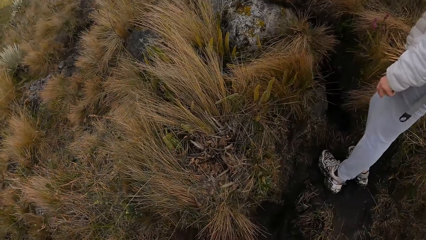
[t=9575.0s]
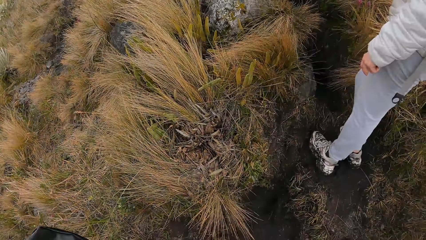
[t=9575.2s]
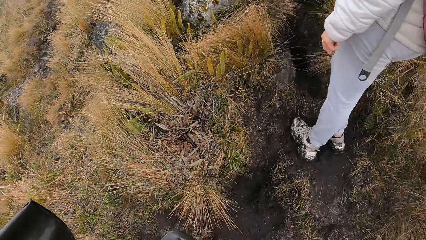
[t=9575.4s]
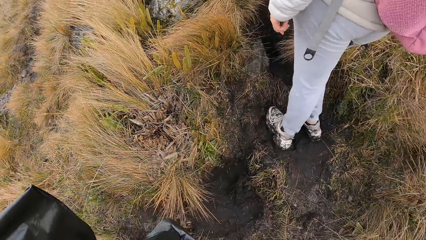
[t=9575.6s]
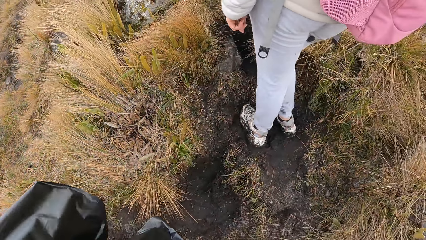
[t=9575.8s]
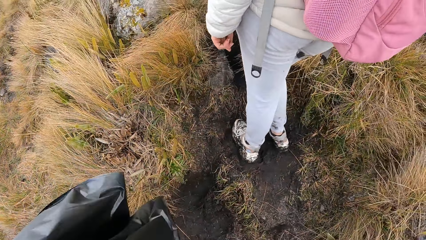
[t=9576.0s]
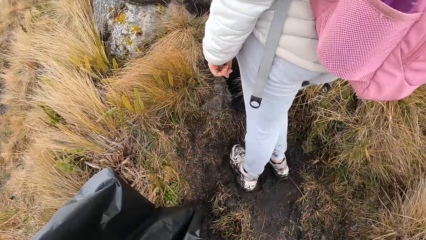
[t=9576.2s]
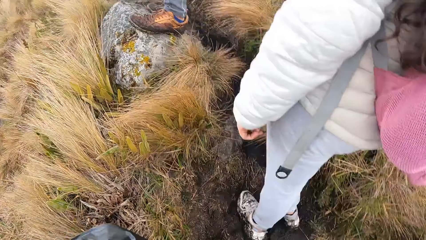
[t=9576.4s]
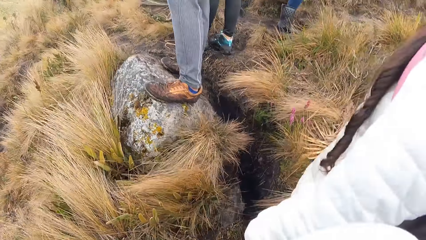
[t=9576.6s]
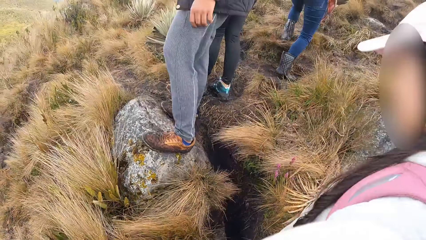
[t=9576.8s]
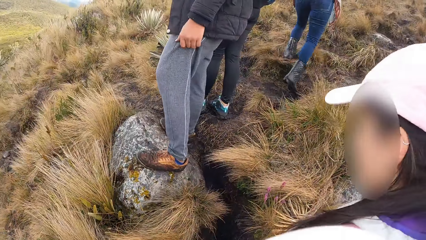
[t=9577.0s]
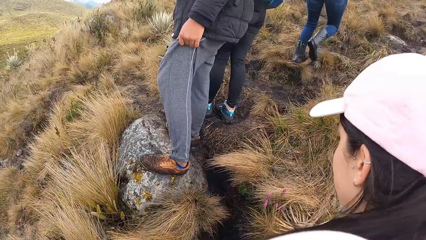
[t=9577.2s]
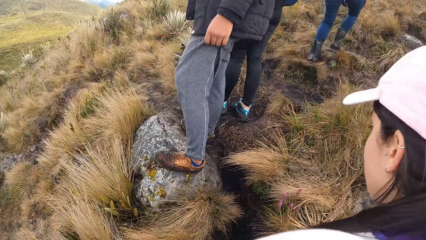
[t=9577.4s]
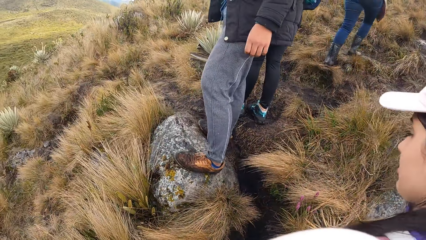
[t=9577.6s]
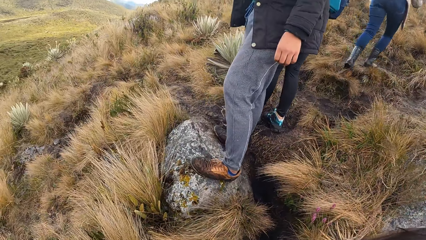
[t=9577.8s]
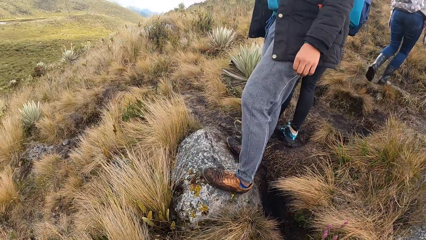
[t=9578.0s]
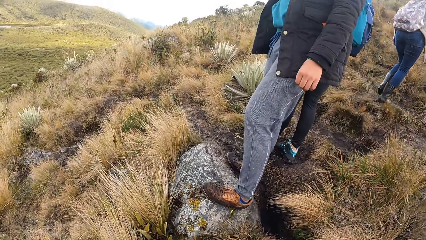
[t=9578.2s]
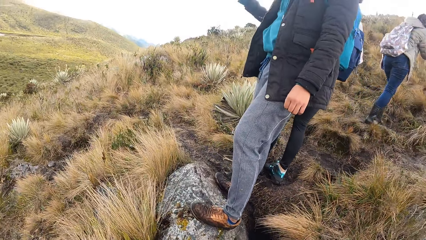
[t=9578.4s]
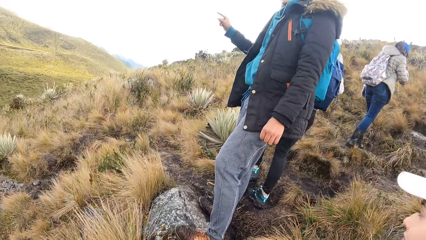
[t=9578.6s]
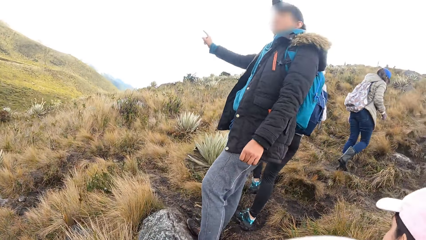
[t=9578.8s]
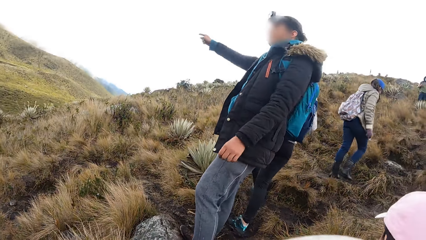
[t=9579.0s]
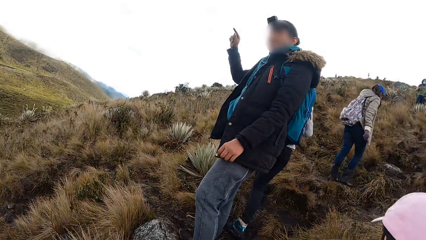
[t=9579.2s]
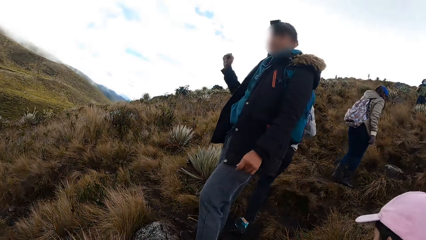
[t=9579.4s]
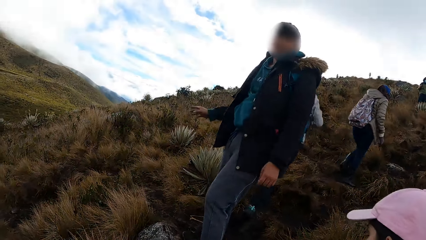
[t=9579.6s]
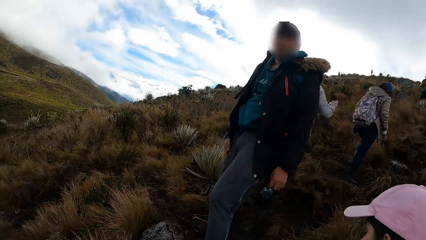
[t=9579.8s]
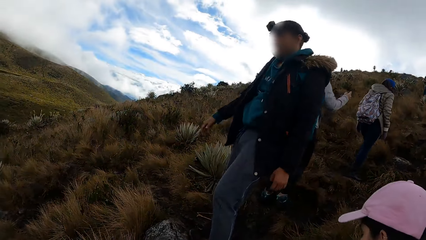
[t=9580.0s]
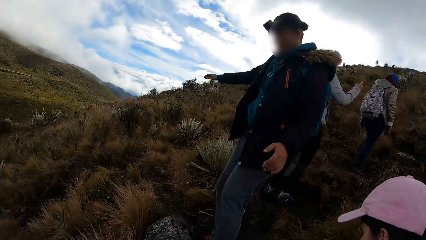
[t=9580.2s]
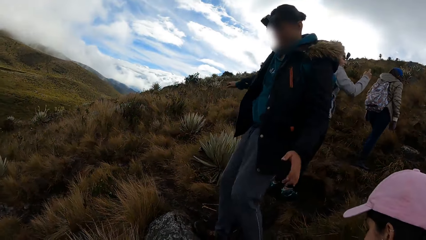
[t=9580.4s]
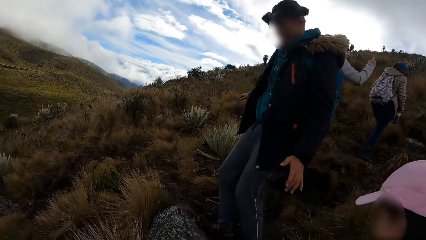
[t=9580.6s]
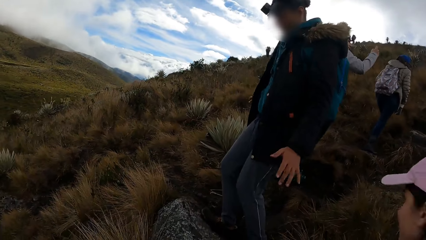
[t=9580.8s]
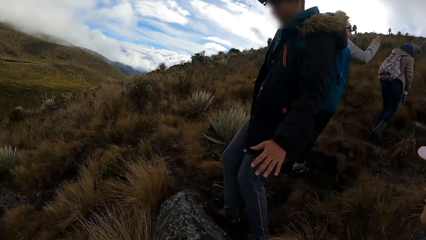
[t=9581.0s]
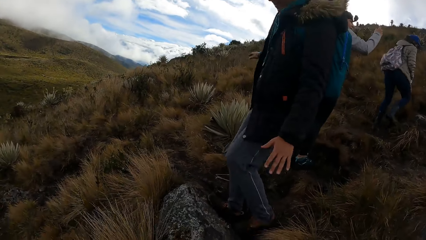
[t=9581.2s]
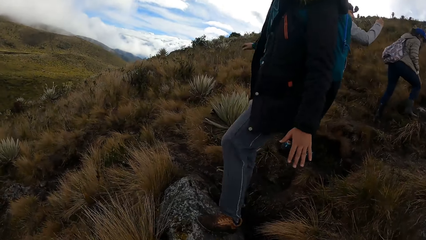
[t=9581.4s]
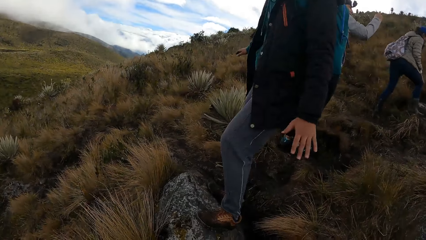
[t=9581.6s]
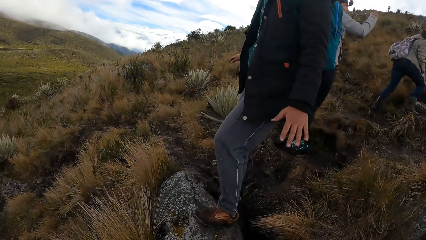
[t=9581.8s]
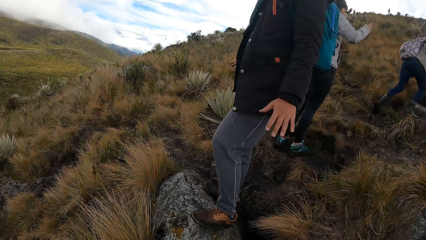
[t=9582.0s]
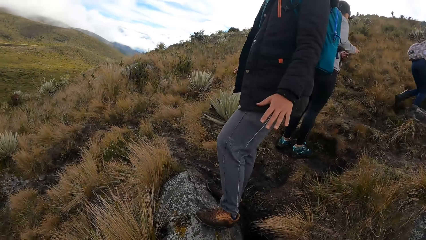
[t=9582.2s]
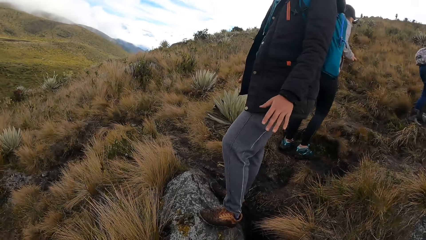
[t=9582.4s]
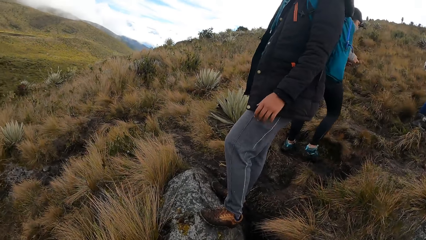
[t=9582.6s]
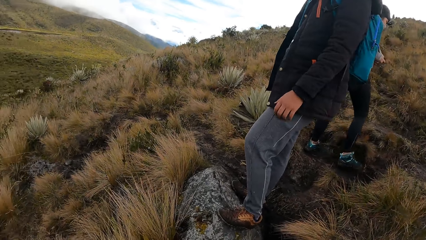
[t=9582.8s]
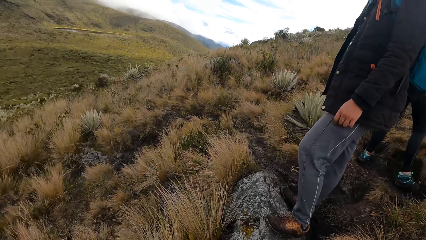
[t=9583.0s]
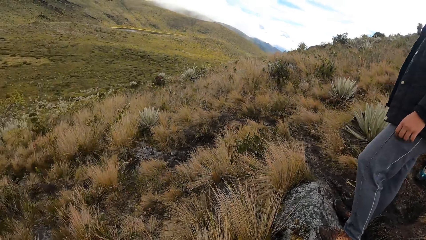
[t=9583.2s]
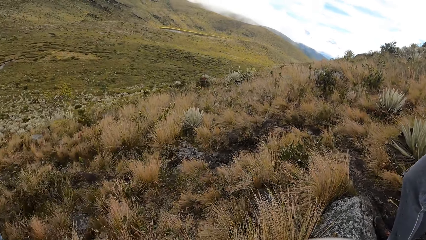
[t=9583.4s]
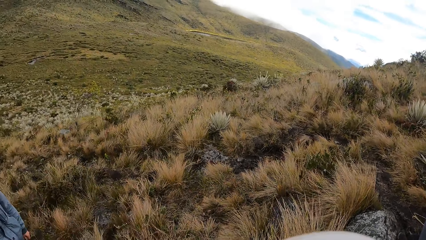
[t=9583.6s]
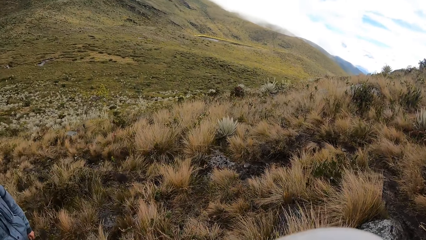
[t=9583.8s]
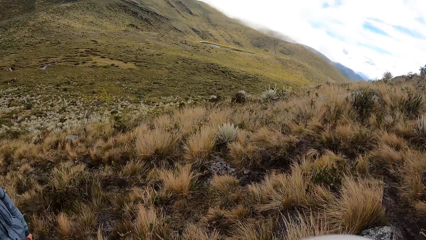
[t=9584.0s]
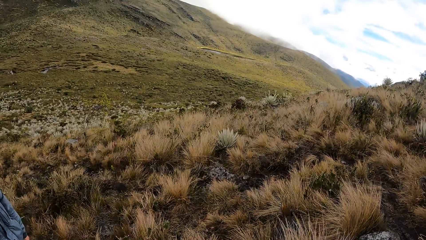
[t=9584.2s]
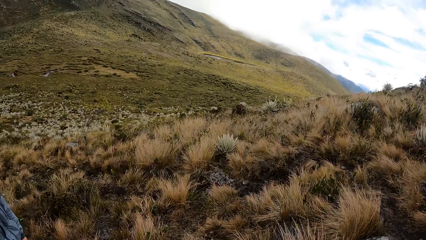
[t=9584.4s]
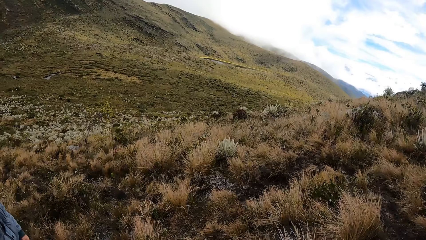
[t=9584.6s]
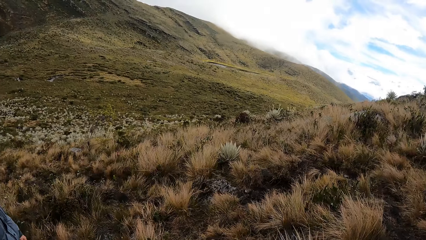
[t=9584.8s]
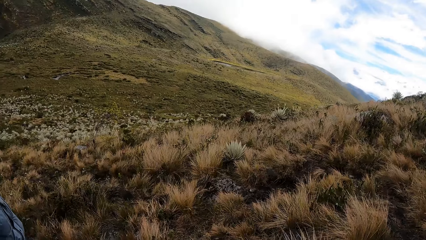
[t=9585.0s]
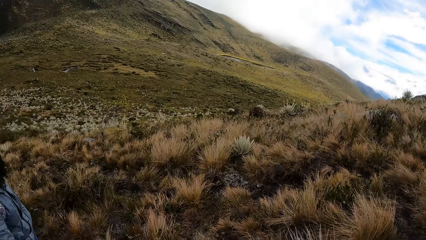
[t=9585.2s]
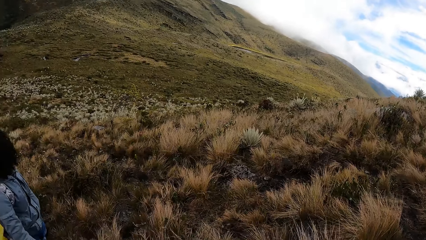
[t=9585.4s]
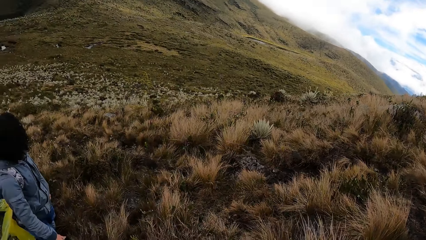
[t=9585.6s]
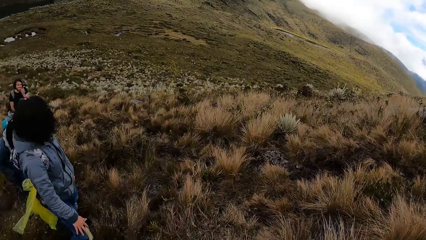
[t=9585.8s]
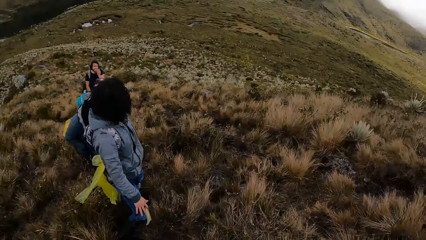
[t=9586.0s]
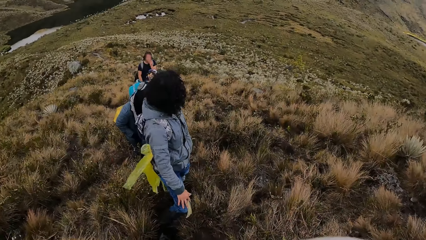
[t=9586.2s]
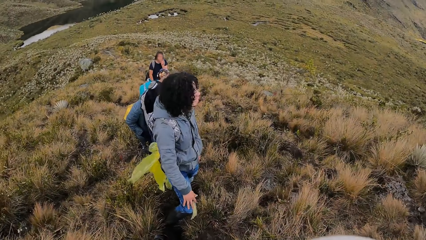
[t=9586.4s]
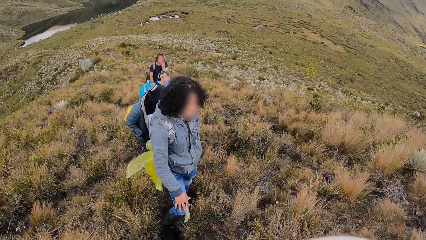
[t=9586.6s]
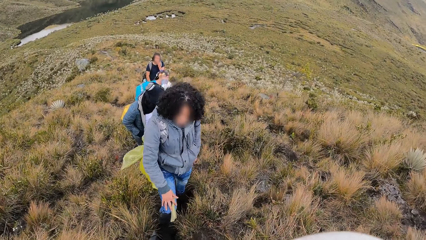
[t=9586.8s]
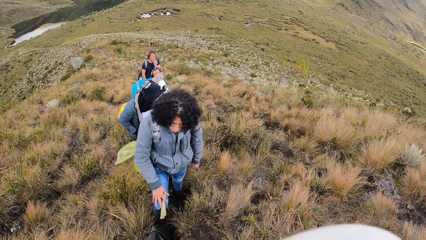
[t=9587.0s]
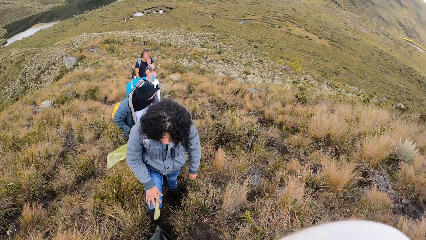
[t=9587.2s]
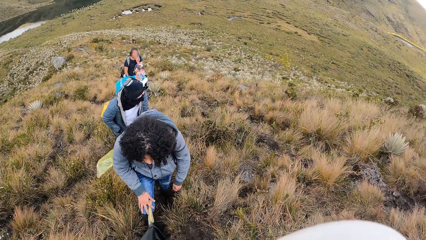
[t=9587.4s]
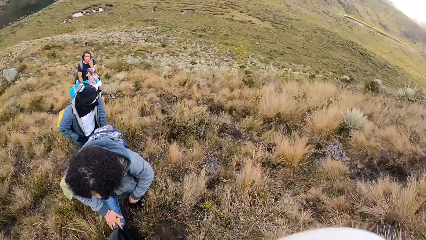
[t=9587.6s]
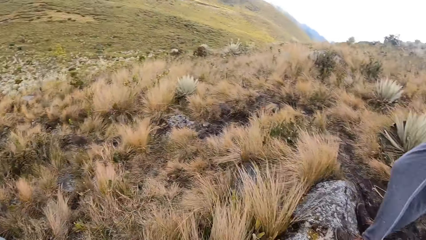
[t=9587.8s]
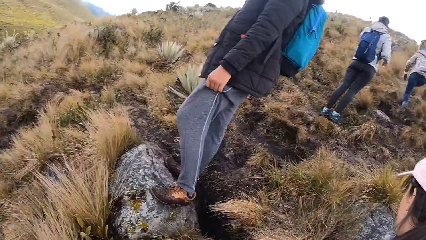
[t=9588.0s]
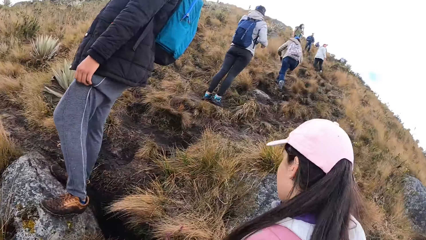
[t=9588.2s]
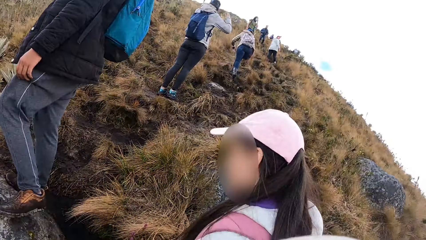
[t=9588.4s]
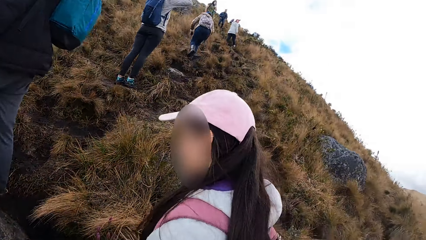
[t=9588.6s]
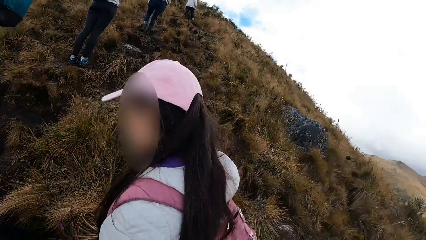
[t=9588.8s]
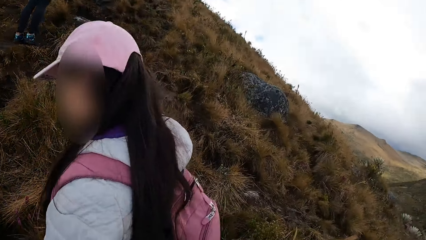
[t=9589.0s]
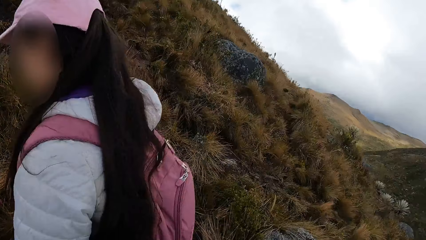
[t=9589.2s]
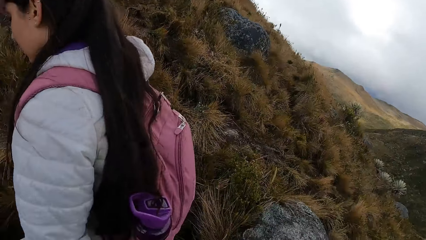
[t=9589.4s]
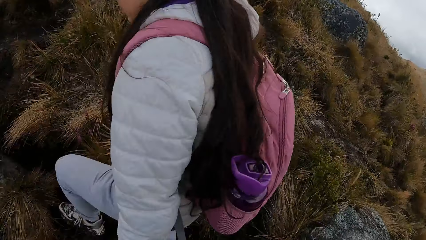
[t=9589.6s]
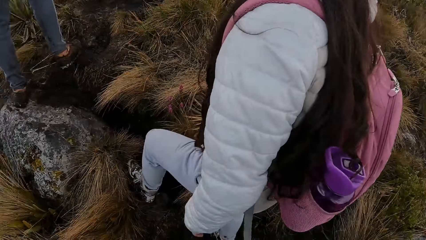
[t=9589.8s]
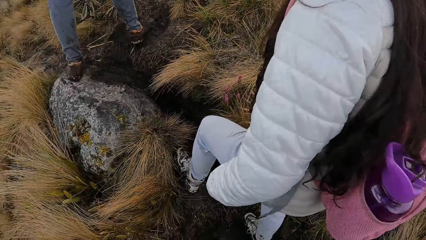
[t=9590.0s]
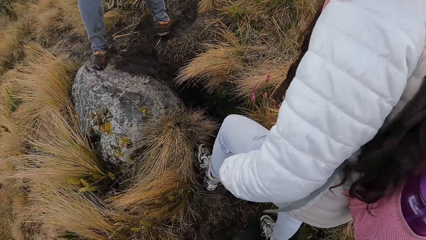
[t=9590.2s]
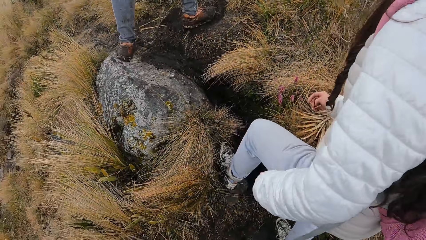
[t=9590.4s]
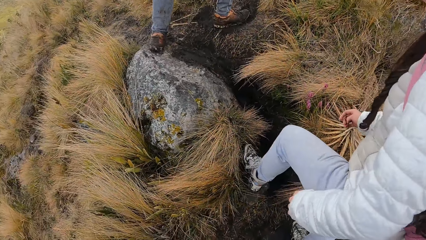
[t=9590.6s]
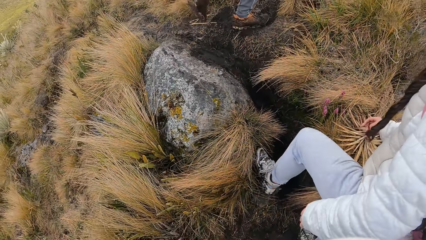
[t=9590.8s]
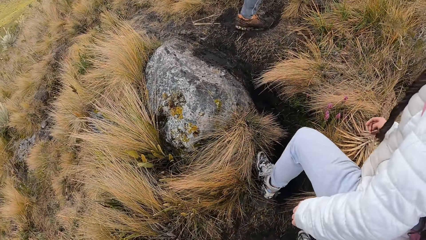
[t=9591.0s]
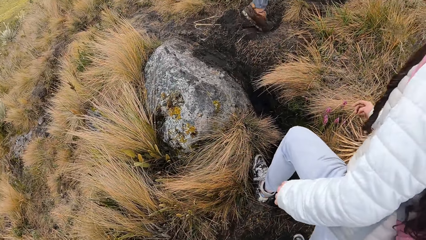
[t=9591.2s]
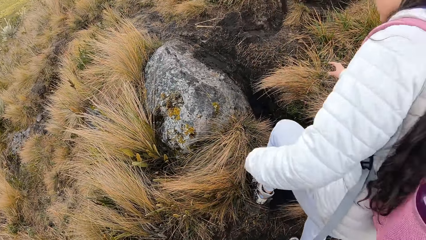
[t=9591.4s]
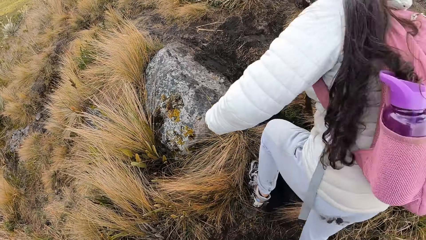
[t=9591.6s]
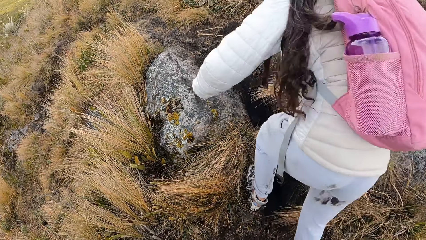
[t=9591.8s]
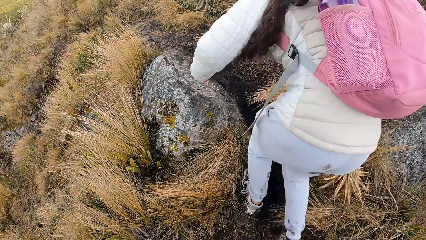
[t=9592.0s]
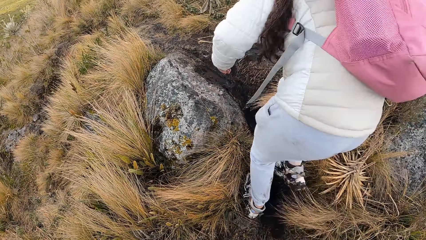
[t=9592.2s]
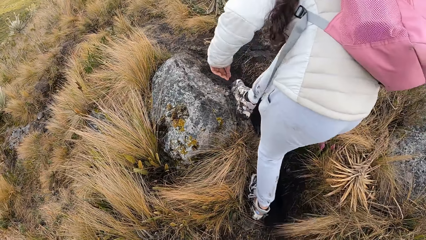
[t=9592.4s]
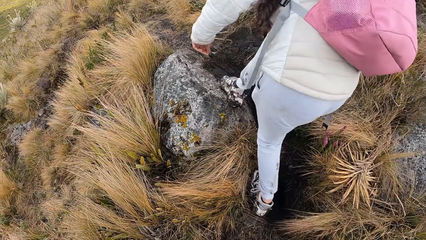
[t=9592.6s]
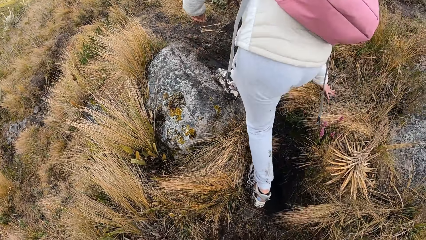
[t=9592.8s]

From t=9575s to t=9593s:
The camera wearer looks at the grass. They climb the mountain. They look at a man. They look around. They look at another man. They turn around. They look around.
